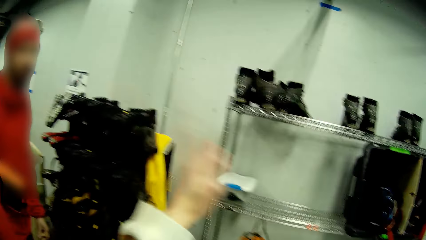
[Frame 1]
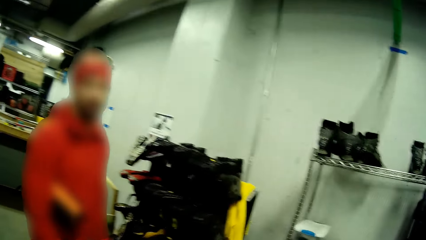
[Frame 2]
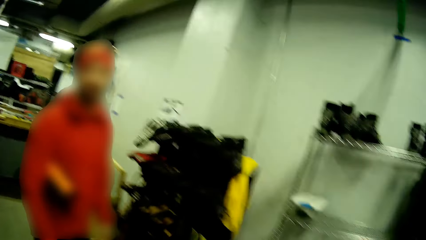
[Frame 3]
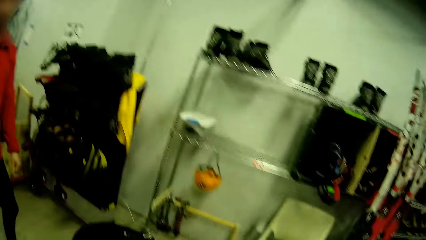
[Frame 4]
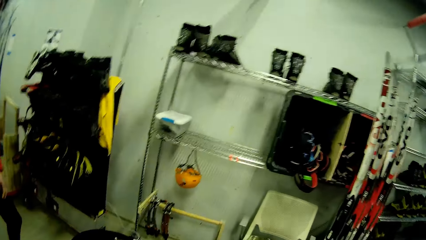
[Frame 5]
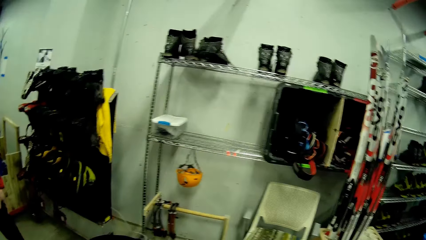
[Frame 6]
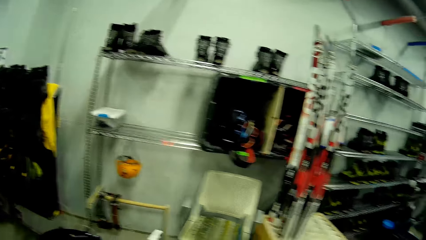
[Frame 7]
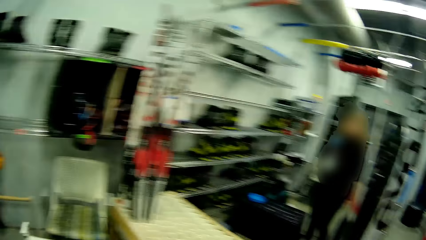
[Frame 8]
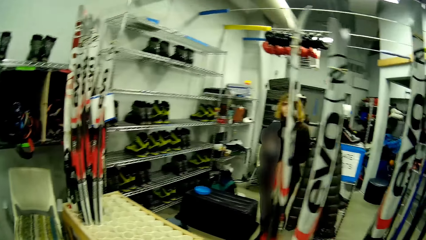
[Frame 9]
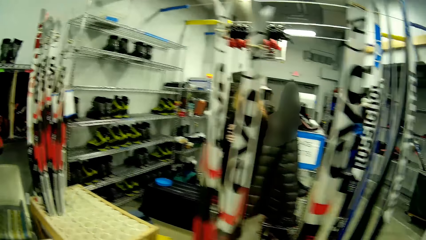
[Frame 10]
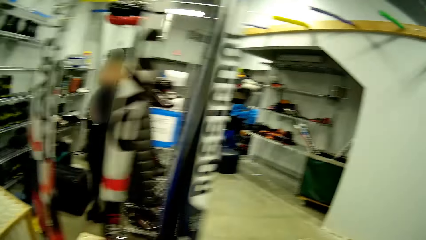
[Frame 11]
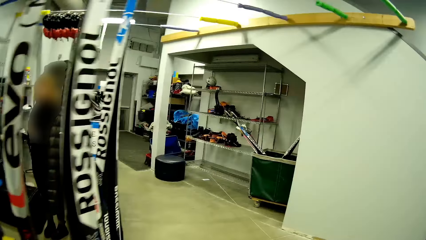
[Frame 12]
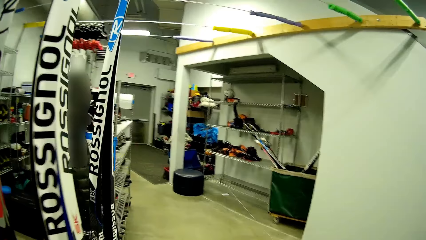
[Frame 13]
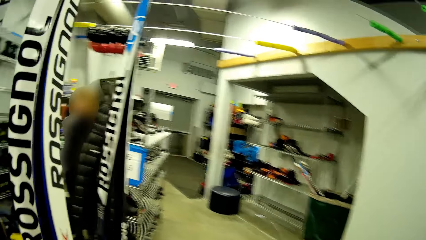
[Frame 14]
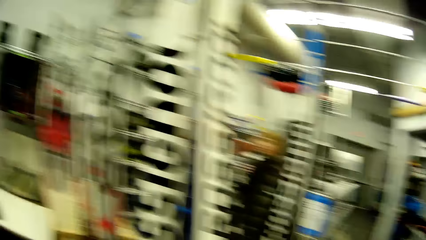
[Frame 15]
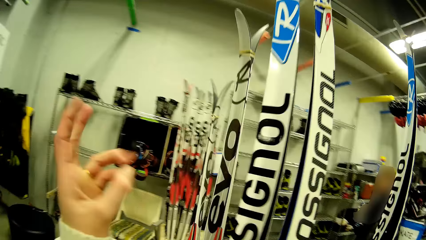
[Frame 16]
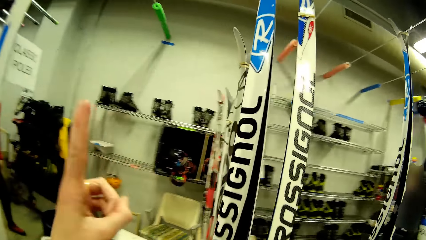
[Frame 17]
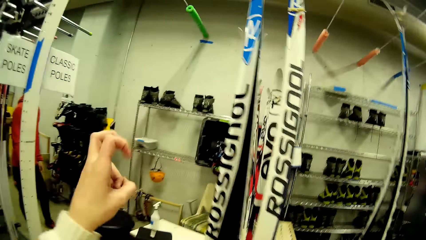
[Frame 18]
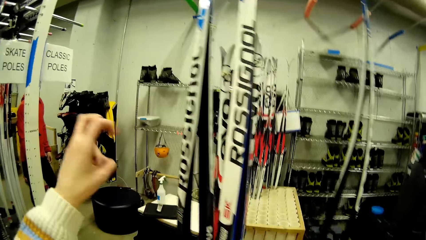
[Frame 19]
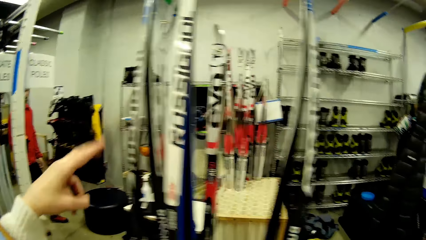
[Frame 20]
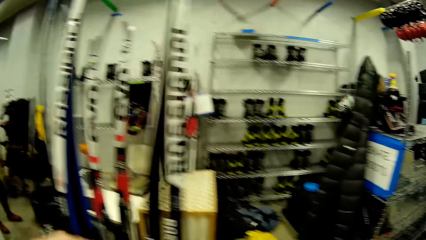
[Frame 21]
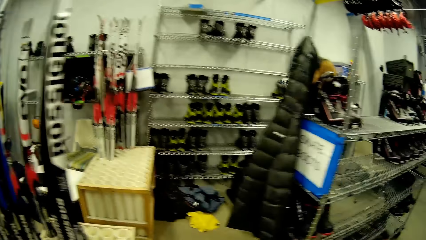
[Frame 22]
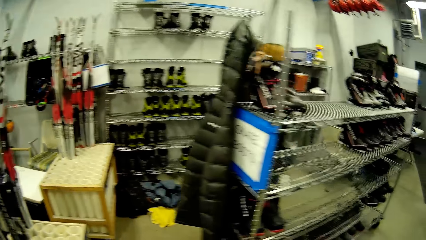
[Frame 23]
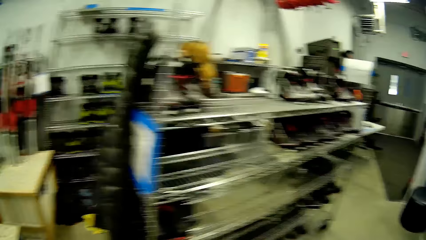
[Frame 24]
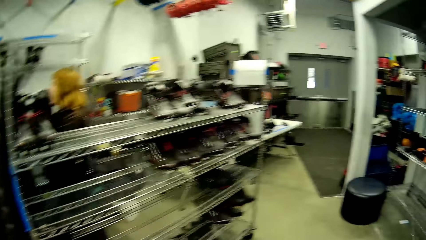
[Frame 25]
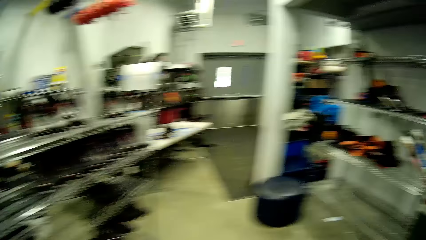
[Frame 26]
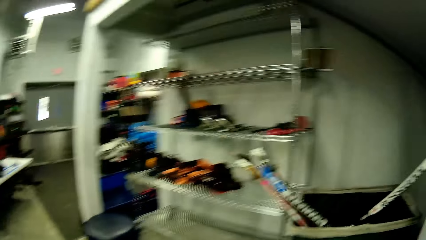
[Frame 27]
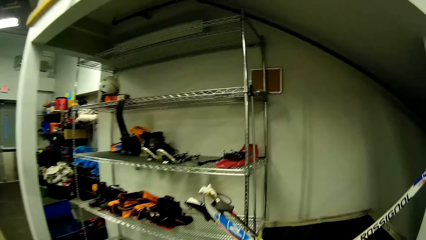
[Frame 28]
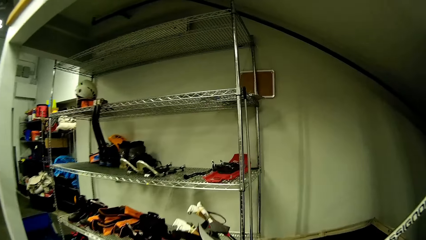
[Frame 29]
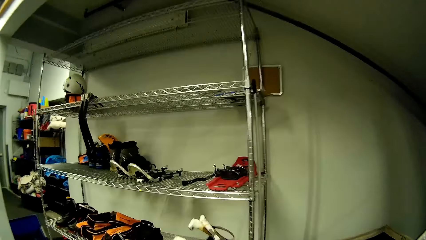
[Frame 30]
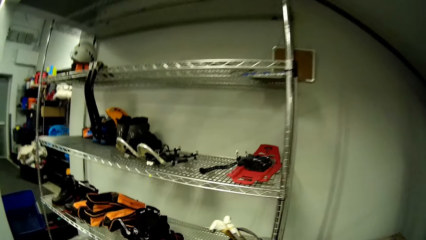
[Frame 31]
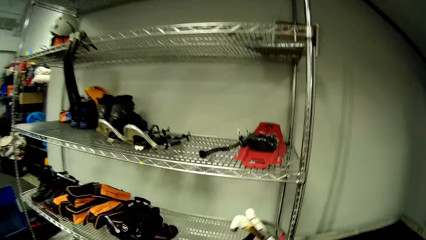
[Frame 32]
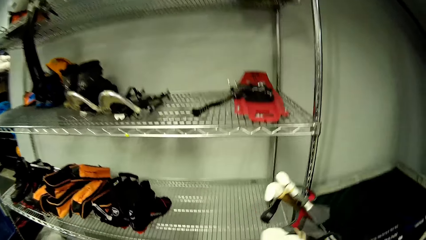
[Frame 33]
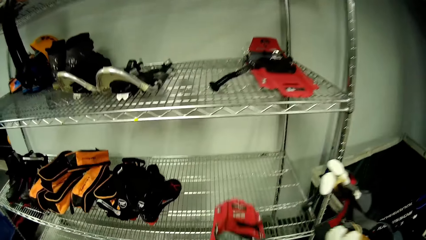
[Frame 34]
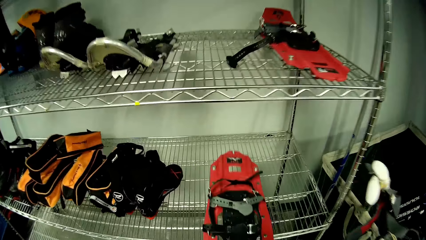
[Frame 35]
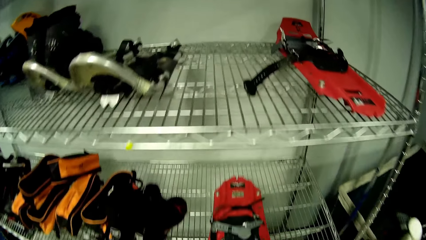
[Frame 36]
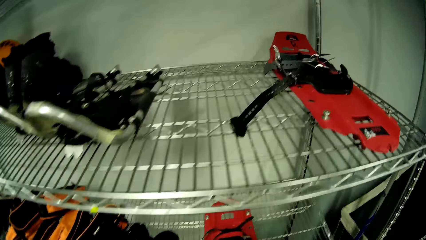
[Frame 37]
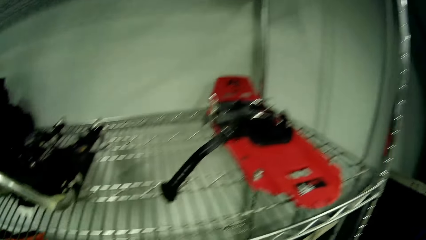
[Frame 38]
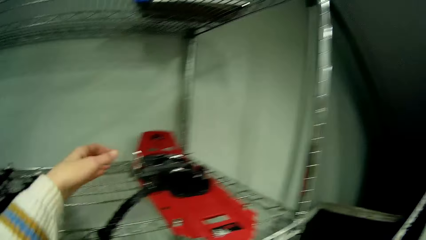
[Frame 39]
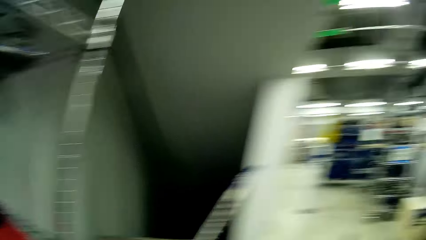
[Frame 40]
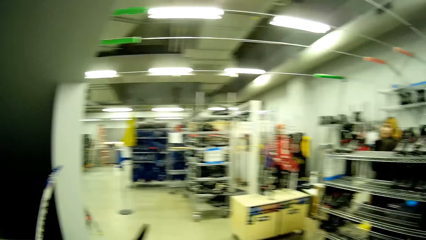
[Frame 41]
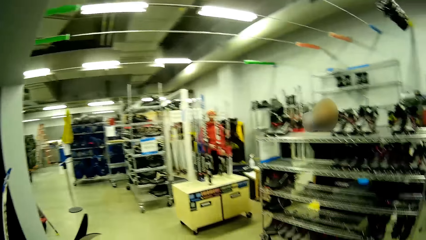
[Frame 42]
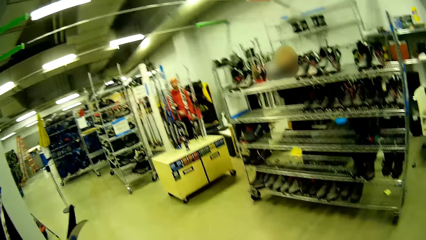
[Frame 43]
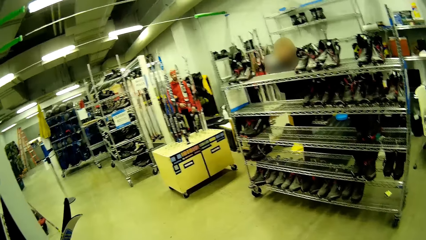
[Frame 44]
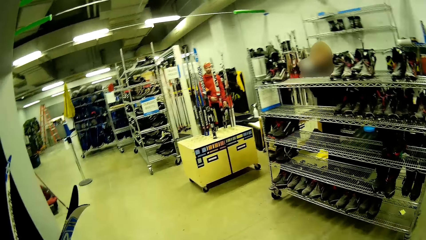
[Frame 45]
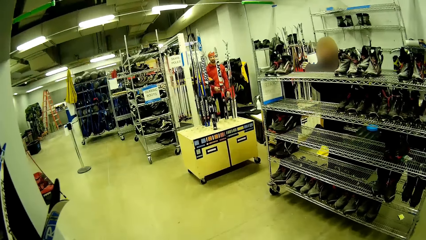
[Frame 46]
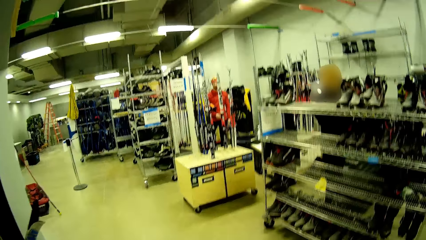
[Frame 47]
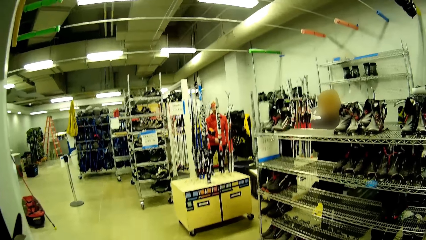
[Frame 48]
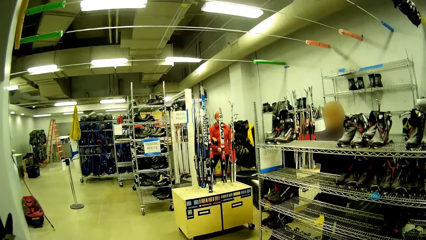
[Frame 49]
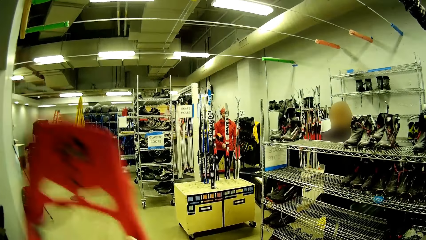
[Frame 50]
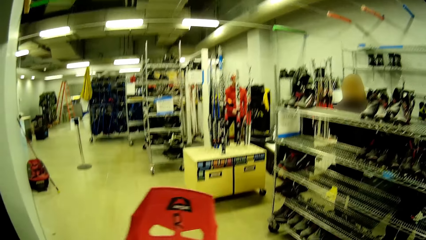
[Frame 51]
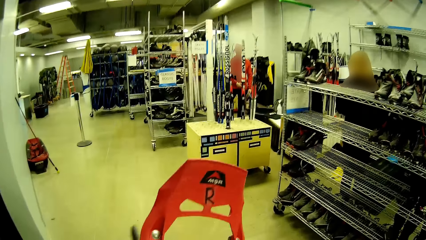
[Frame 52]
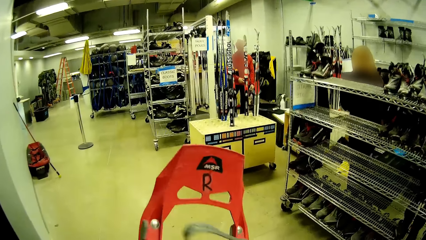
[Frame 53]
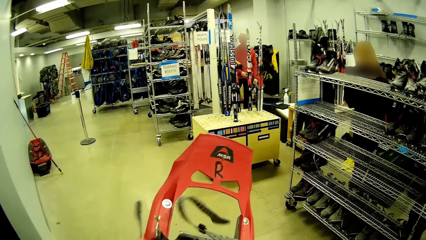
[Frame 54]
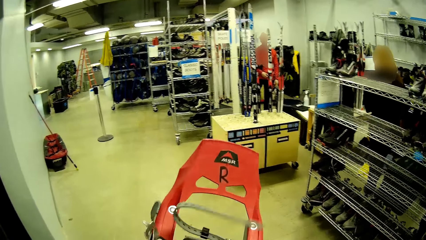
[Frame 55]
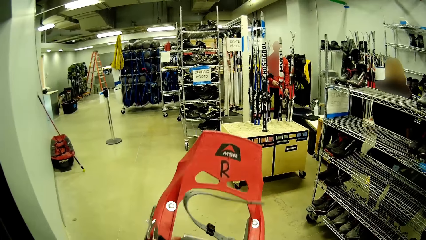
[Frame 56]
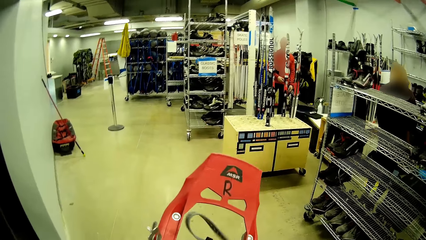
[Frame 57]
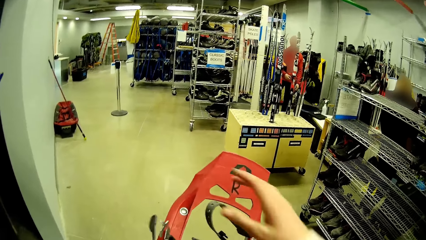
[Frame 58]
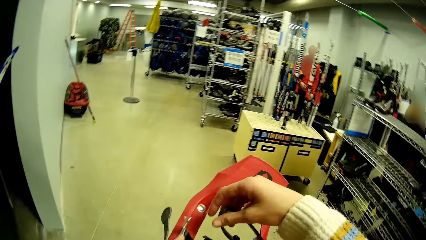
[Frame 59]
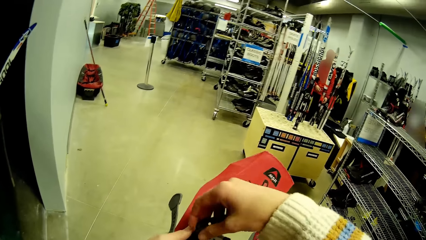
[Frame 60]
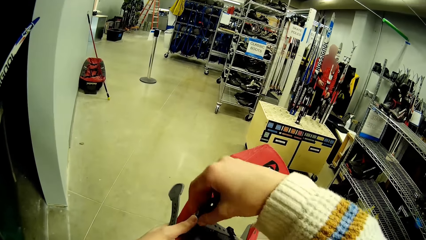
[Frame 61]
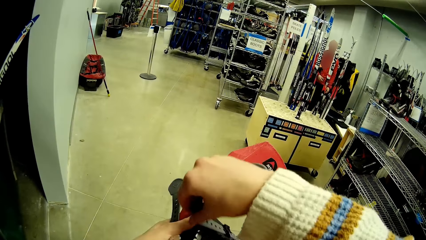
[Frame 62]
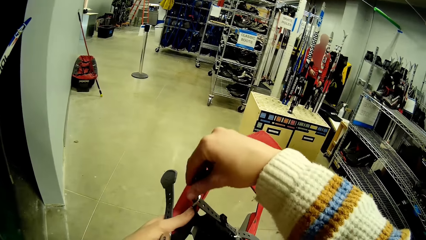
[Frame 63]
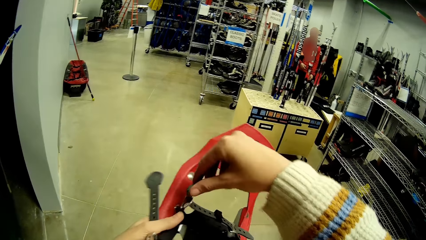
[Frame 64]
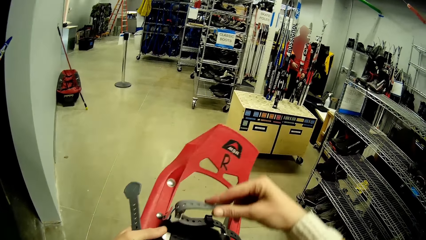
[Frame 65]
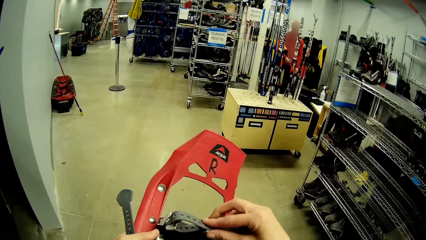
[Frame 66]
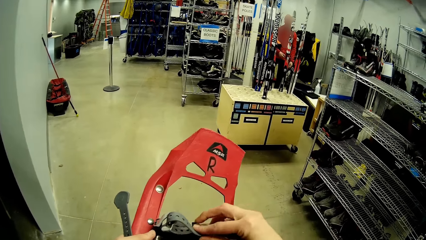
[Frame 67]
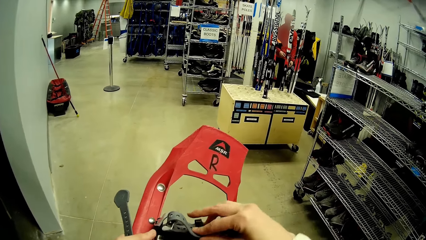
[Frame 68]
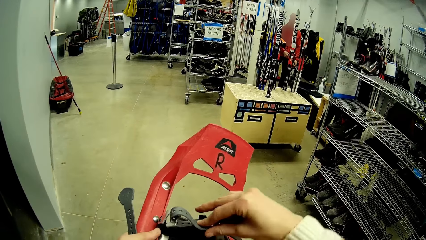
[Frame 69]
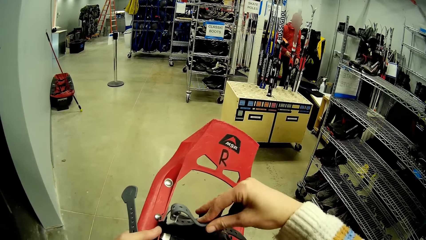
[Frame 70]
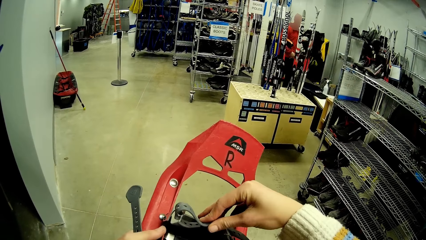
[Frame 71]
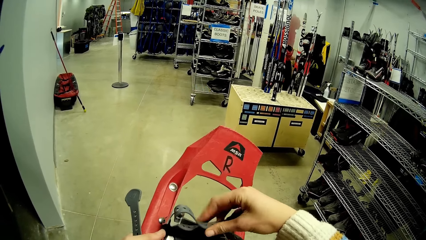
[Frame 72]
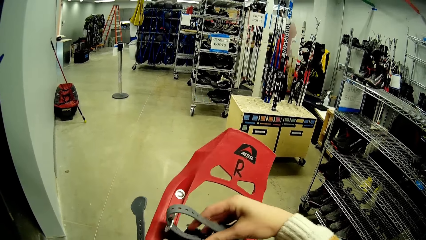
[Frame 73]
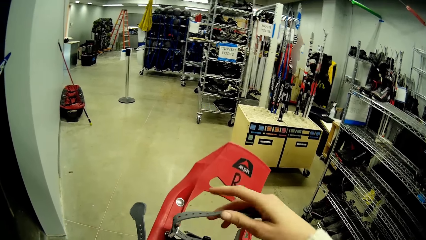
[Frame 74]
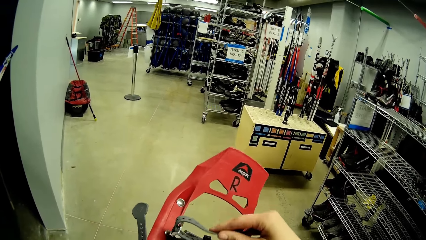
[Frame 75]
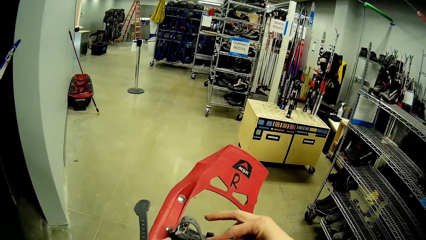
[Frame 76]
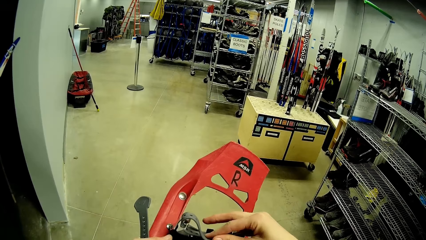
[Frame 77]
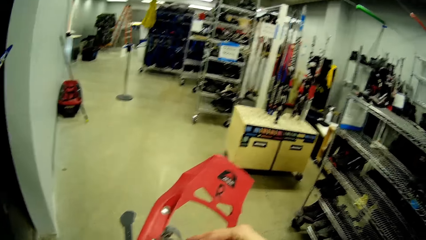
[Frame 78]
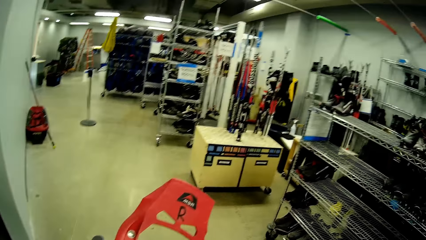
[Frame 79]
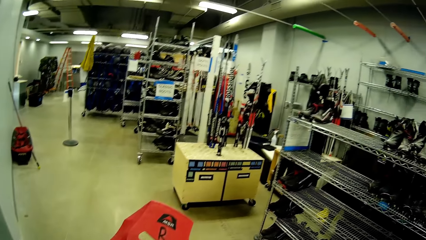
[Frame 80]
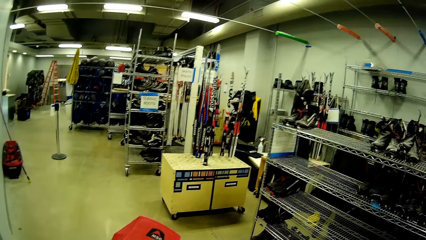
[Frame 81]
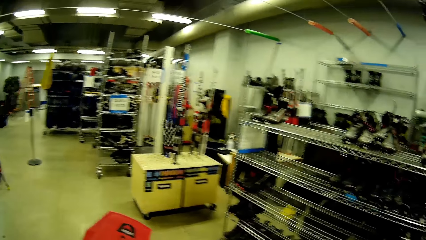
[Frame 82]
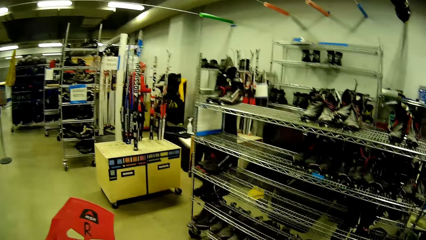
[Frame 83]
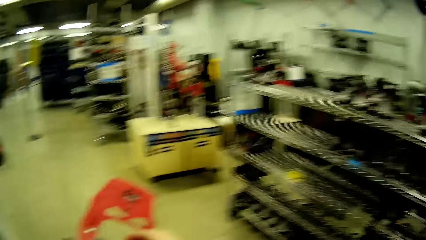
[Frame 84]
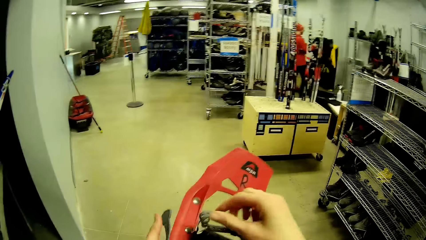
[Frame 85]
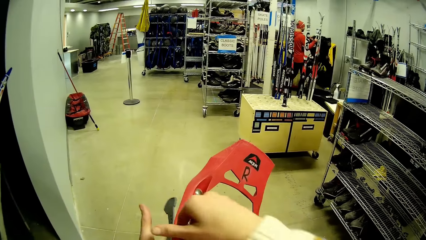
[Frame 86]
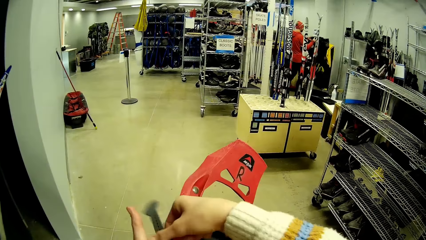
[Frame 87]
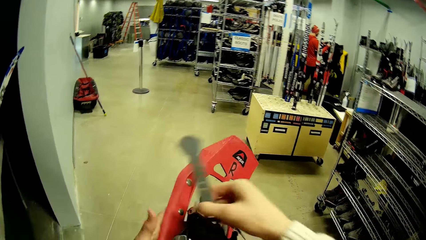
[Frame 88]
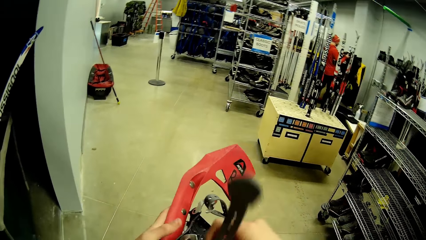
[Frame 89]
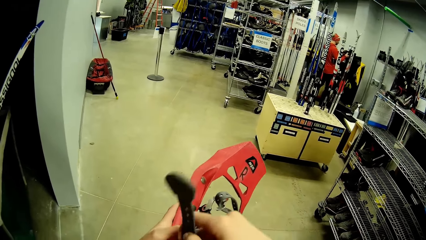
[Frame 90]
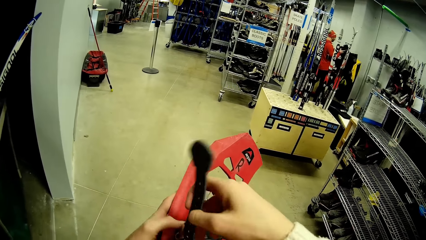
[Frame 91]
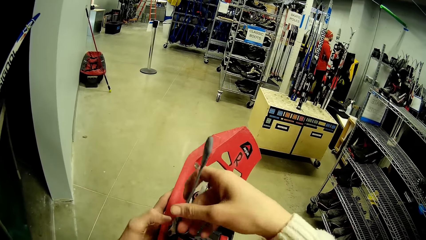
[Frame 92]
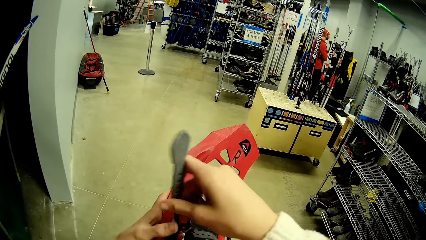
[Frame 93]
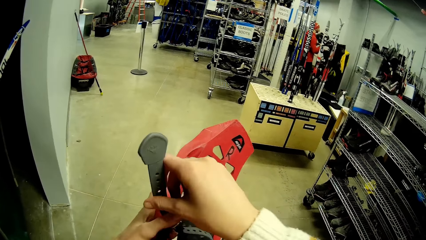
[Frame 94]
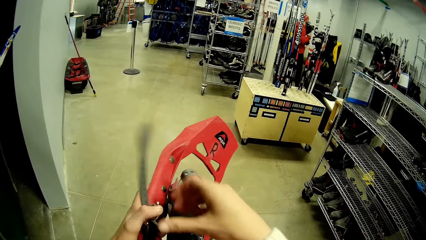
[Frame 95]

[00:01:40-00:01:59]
The camera wearer raises a hand. They look around. They move the left hand fingers. They walk around. They keep the snowboard on the rack. They drop snow shoes. They look around. They stretch a hand towards the snow shoes. They carry a ski snowboard from the rack stand. They look around. They hold the snow shoes. They adjust the snow shoes.
